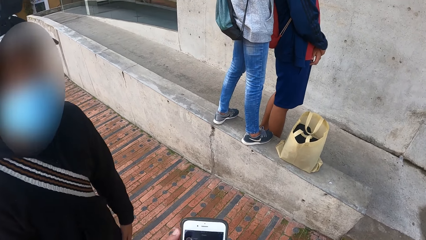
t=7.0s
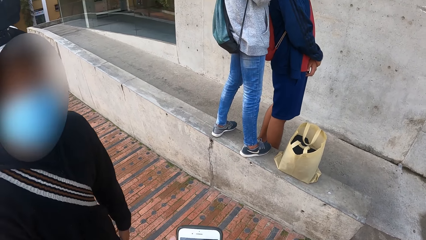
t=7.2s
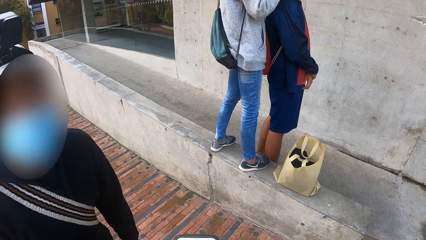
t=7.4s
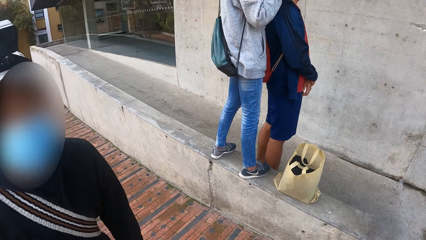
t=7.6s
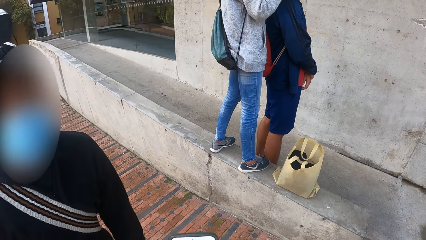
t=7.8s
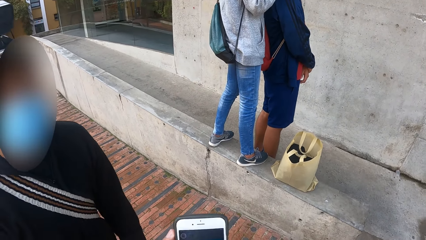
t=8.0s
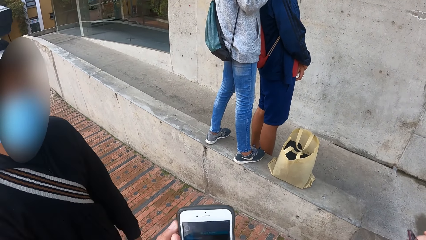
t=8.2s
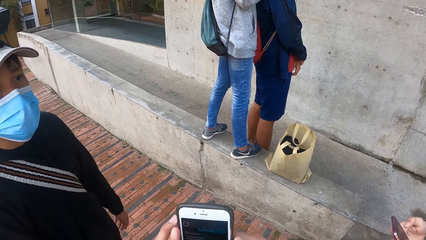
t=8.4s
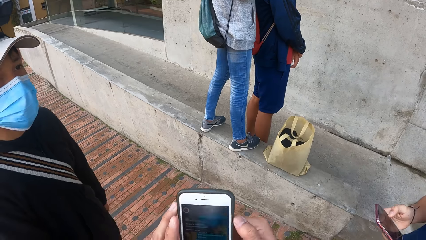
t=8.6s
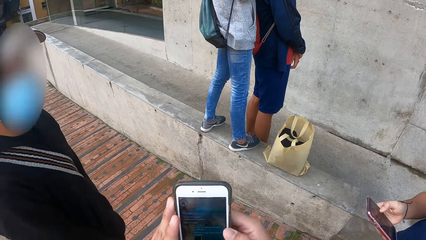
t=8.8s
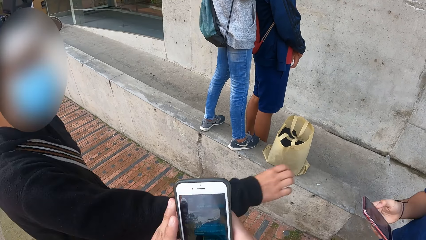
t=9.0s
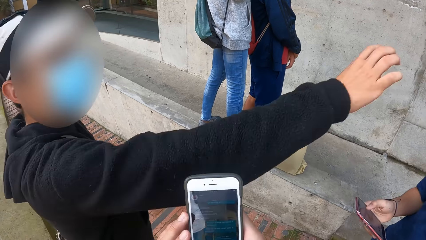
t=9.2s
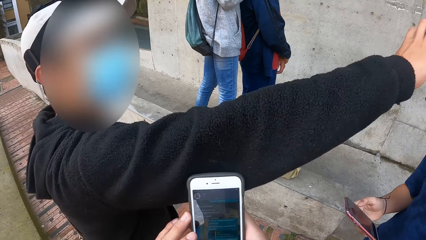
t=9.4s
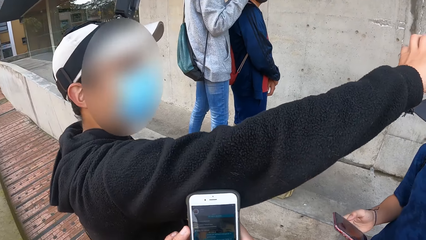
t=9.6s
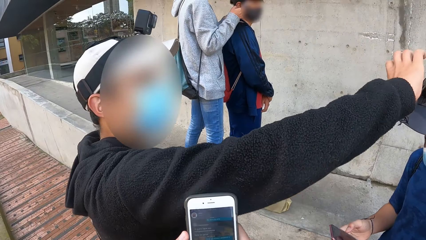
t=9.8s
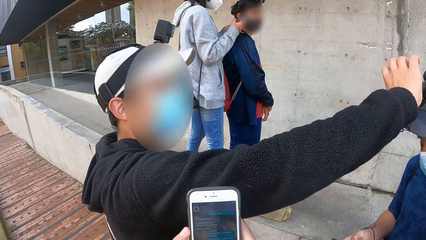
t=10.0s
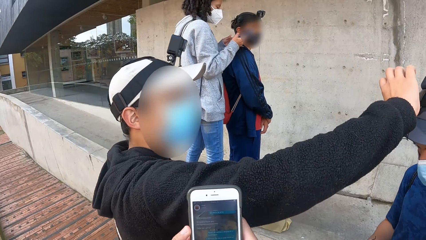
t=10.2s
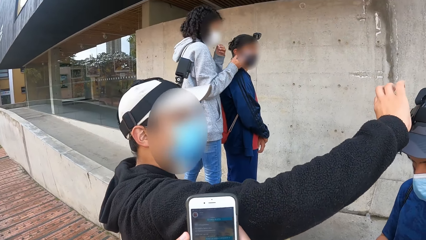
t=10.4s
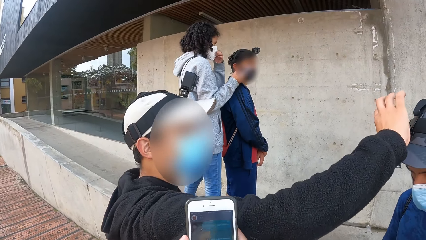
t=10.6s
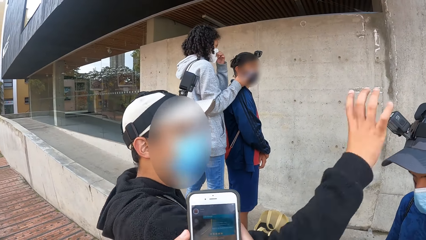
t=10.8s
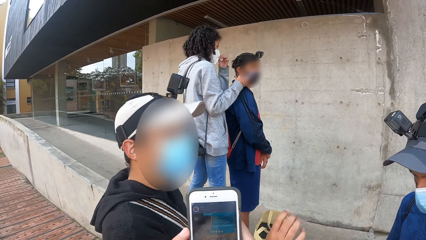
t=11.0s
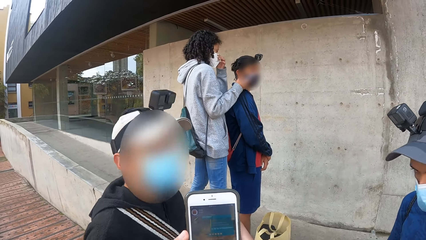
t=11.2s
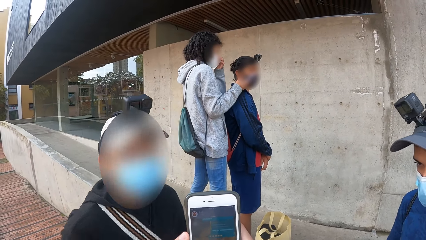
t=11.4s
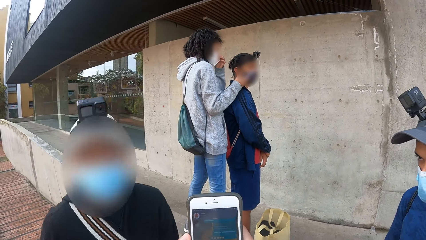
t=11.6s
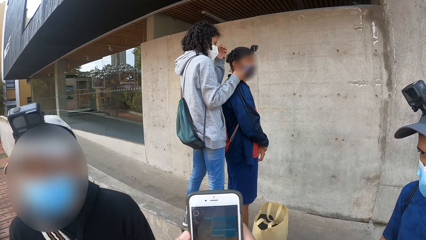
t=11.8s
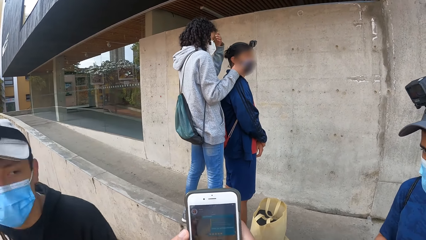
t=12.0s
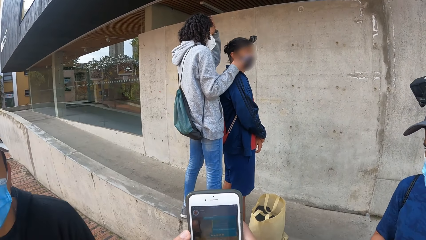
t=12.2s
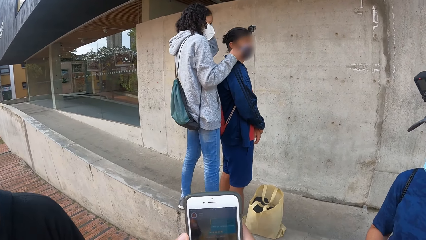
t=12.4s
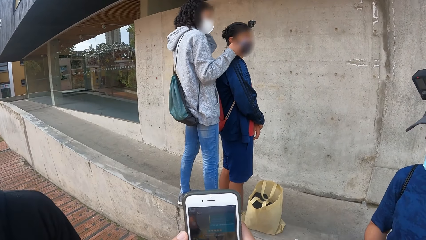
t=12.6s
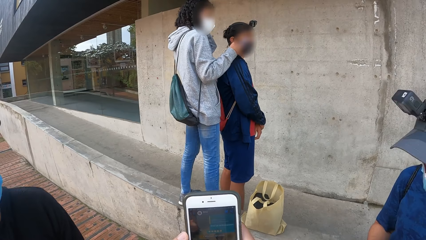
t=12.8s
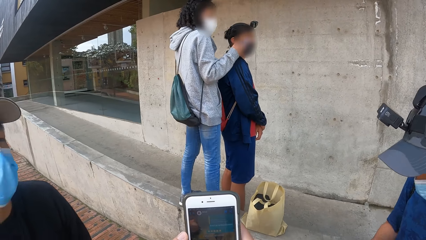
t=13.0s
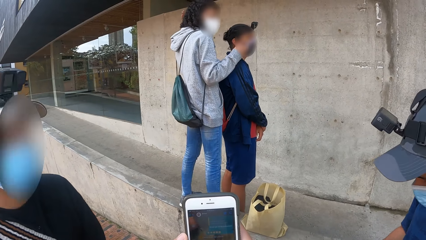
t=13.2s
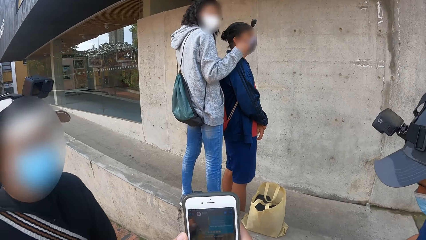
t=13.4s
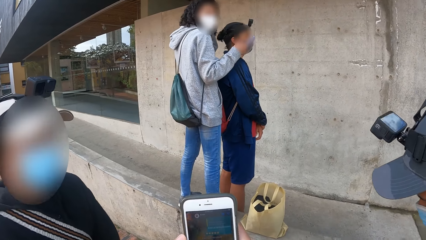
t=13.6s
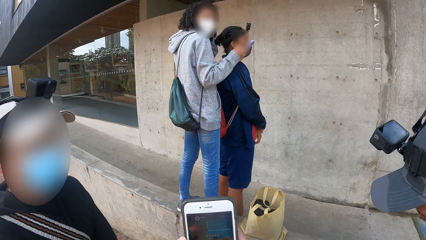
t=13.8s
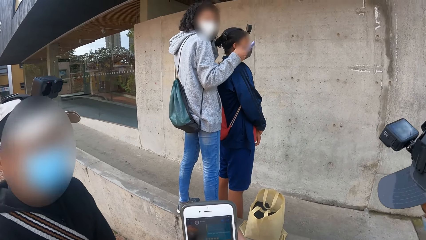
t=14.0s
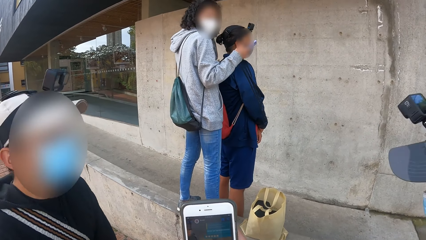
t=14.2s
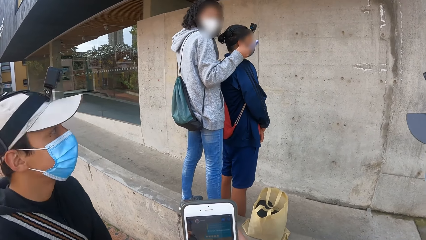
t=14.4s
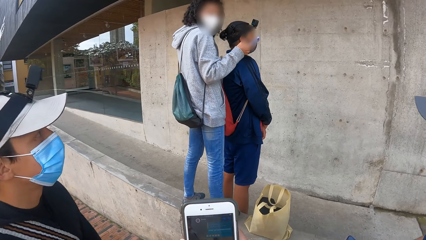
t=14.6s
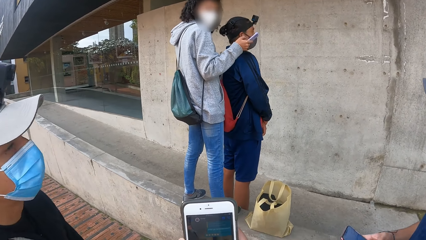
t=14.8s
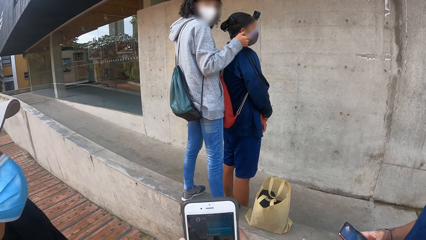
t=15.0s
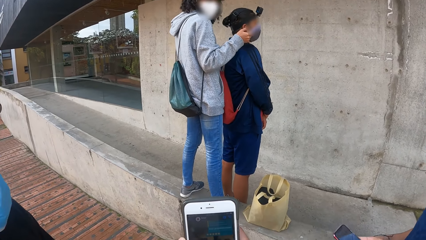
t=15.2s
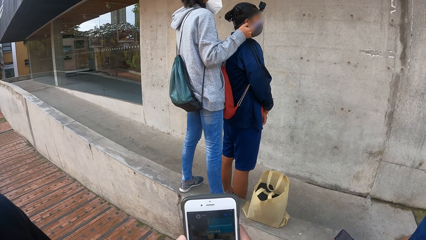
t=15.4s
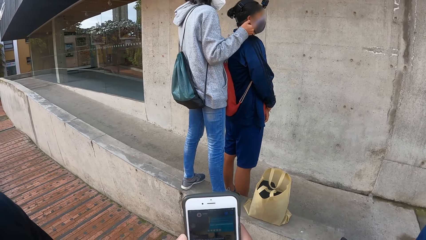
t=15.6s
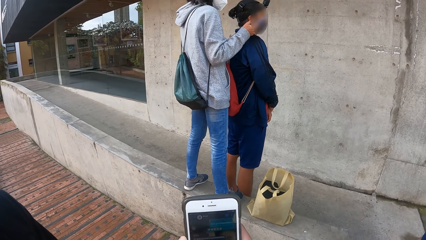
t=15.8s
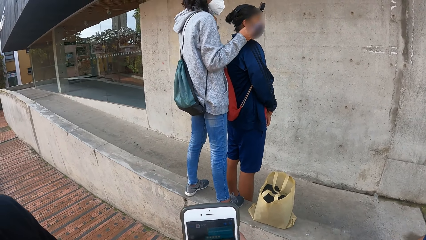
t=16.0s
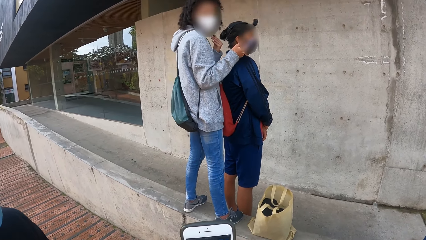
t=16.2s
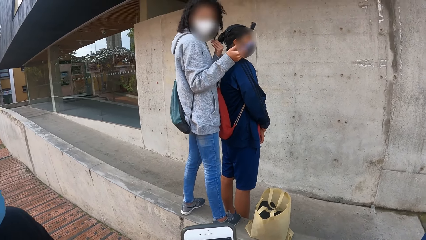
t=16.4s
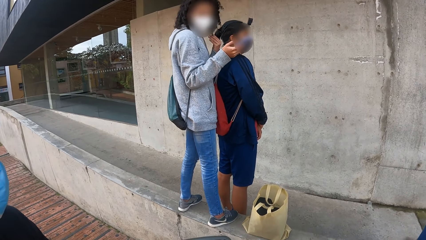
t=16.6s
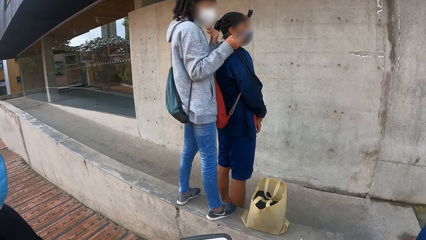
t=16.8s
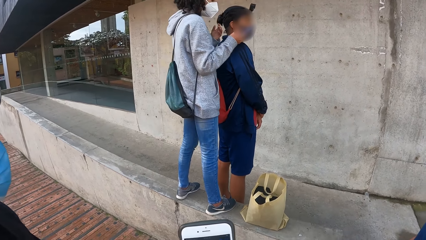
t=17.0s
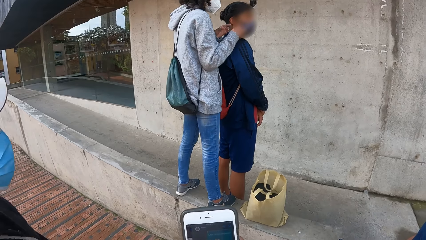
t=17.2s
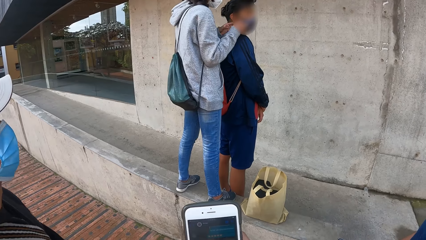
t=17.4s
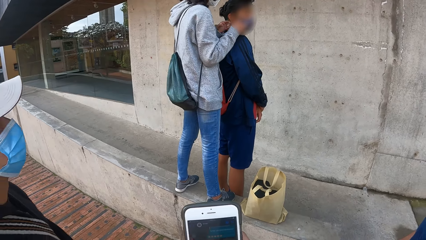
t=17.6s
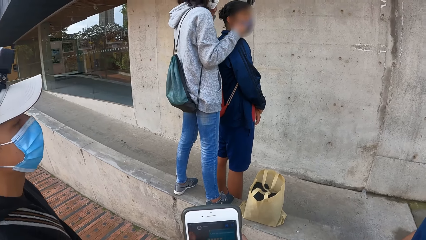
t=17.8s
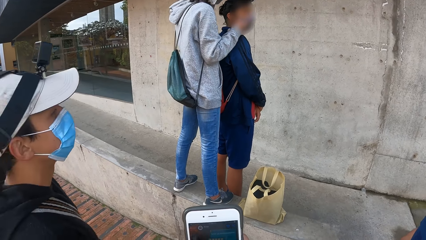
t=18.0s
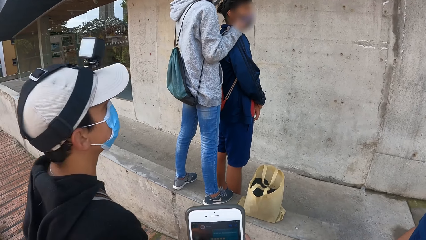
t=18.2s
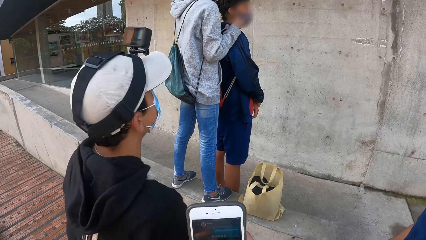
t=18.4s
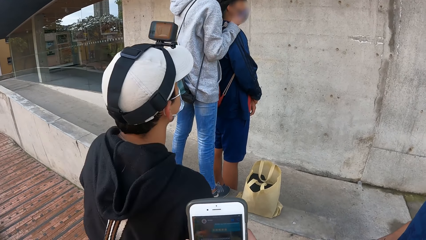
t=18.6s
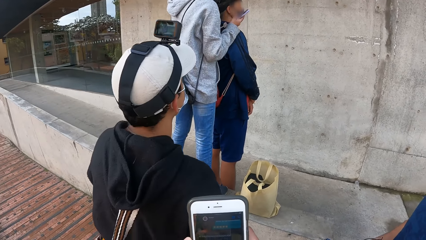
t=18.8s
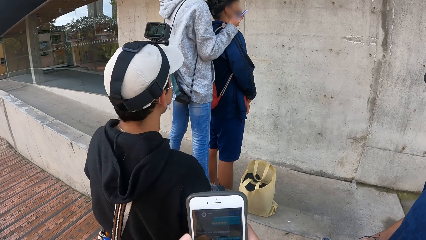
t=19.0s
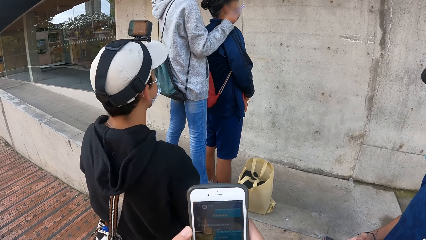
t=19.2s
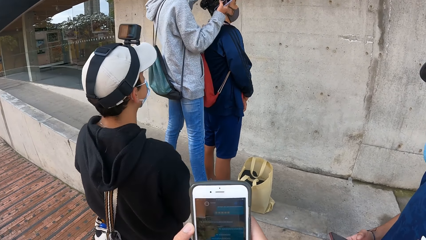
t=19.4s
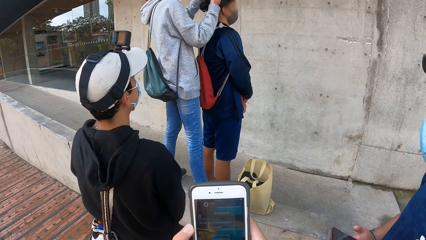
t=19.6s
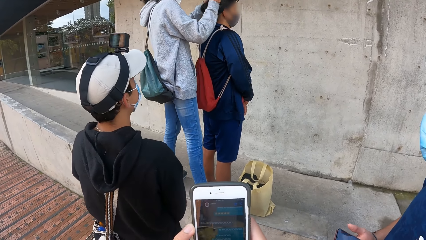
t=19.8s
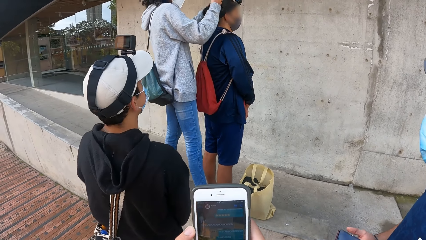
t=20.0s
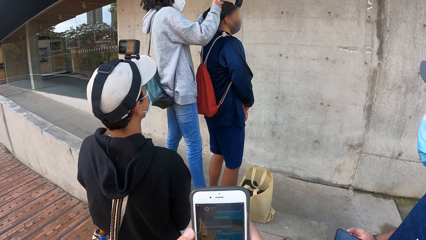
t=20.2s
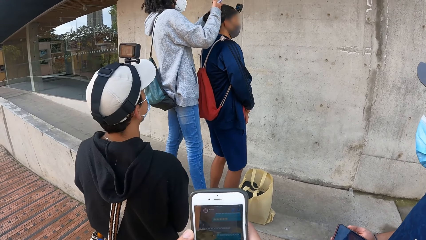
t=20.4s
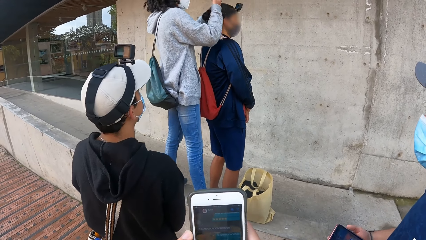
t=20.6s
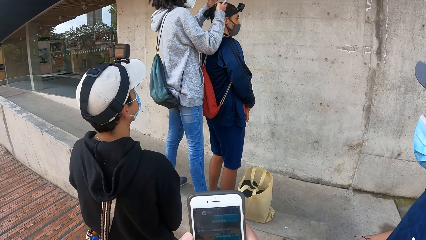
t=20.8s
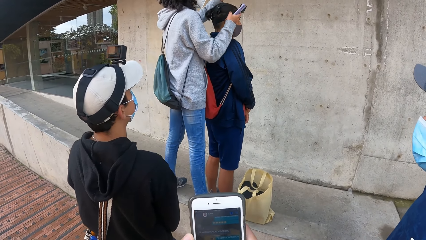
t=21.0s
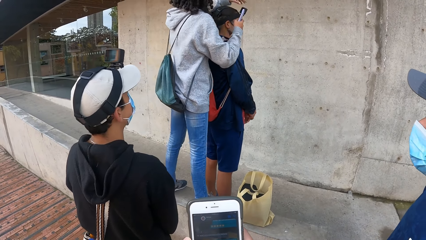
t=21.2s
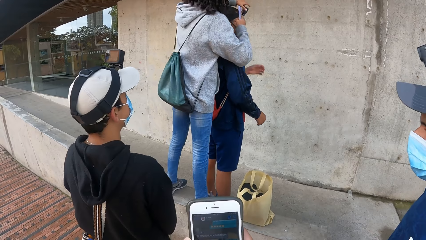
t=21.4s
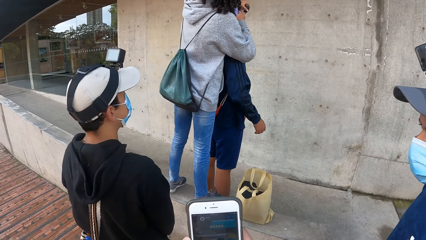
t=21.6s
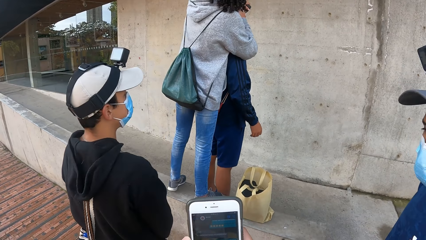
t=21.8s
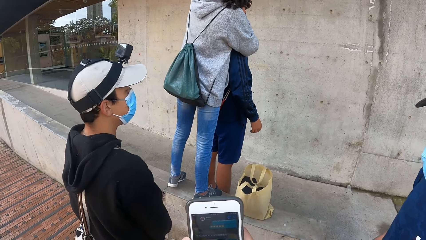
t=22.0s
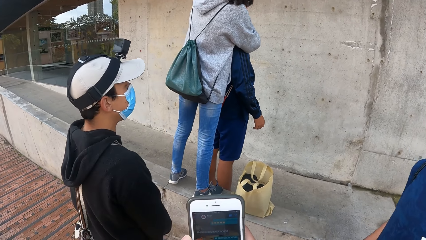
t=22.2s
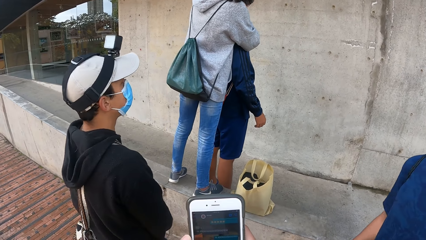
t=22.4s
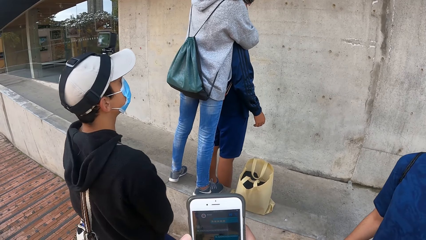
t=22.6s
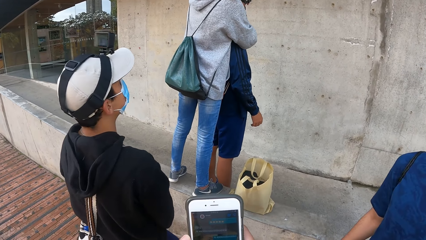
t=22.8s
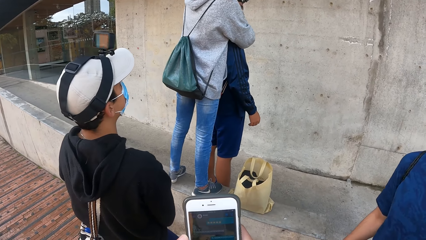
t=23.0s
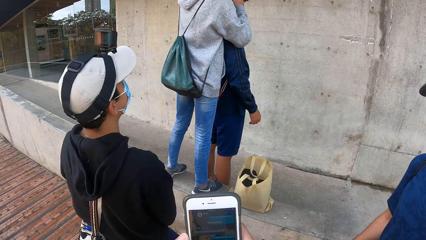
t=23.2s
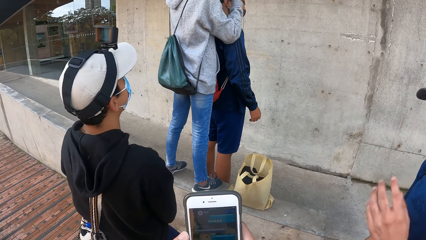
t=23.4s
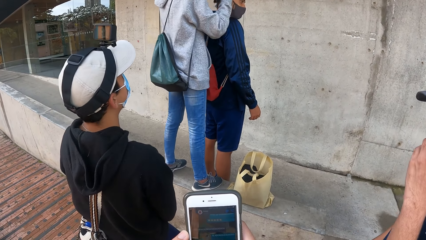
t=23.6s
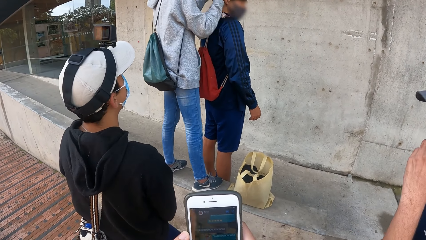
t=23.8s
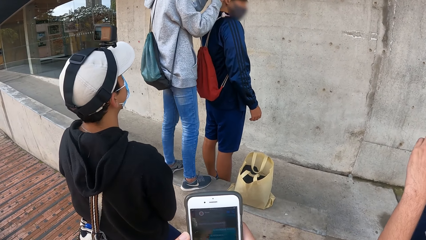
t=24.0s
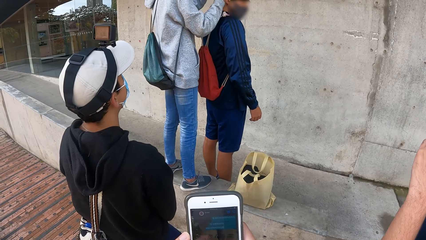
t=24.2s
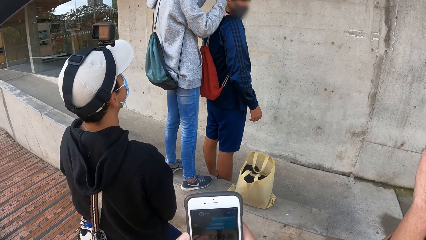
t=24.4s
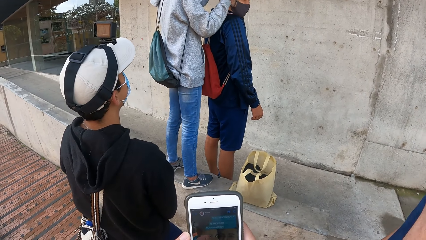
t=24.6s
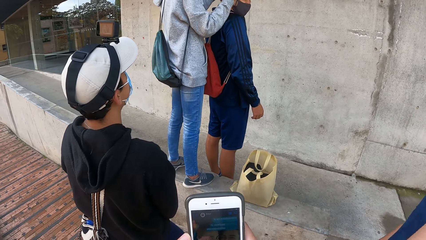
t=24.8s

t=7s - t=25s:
A man operates a phone with his right hand. Another man interacts with the first man. The second man adjusts a camera on the first man's head with his right hand. A woman operates a phone with her right hand. The woman adjusts a face mask on her face with her left hand. The second man walks around. The woman interacts with the second man and a third man. The woman adjusts a camera on the third man's head with her left hand.
